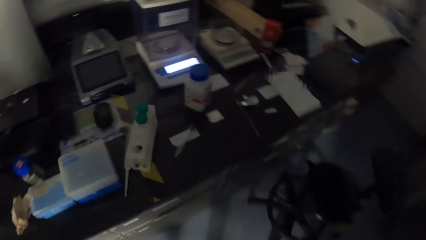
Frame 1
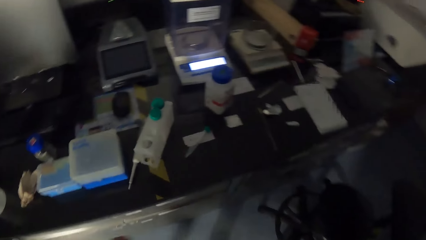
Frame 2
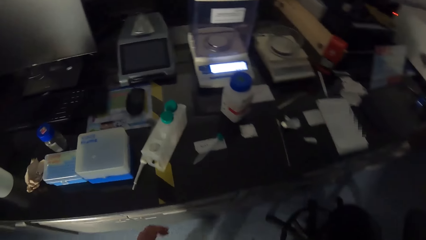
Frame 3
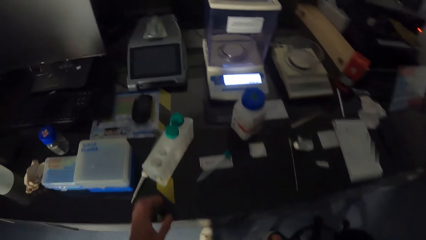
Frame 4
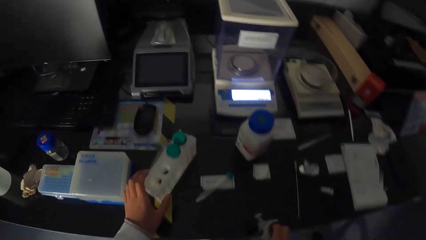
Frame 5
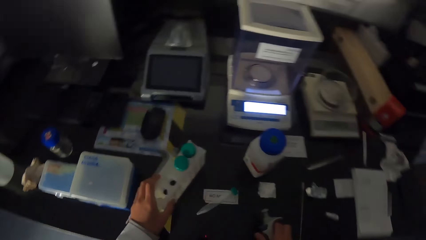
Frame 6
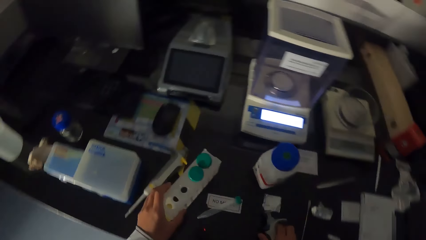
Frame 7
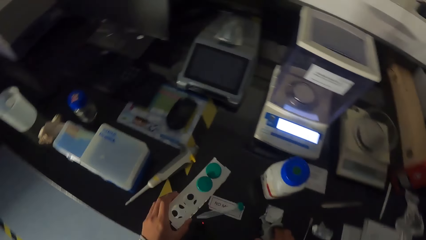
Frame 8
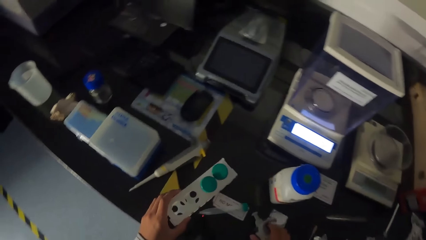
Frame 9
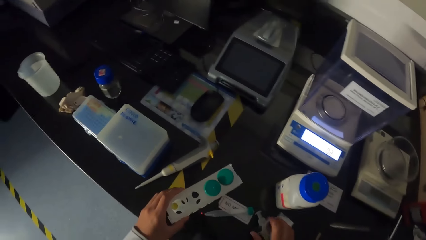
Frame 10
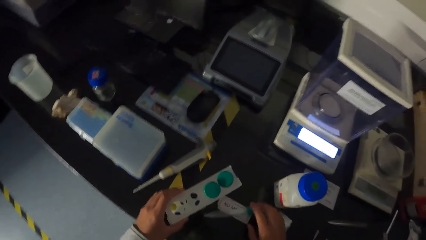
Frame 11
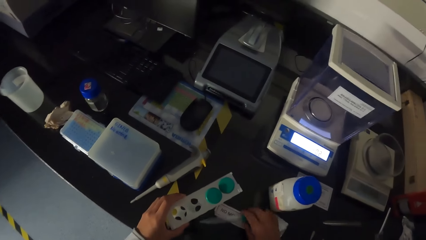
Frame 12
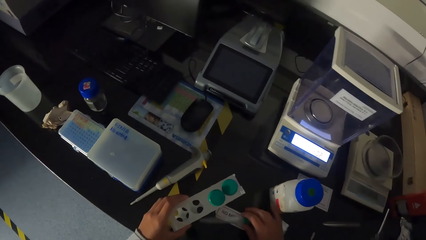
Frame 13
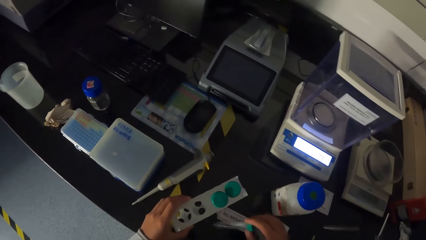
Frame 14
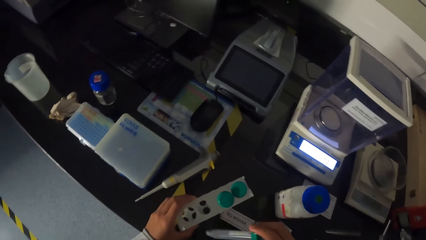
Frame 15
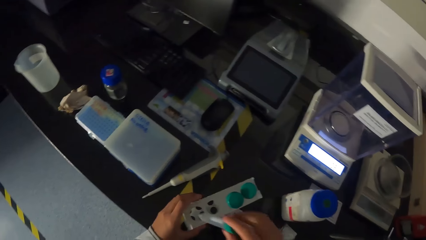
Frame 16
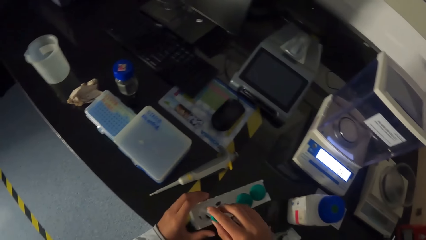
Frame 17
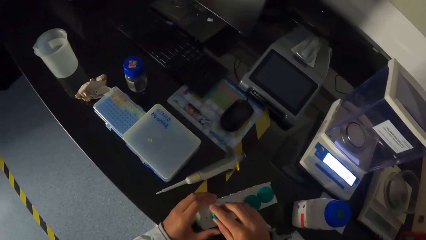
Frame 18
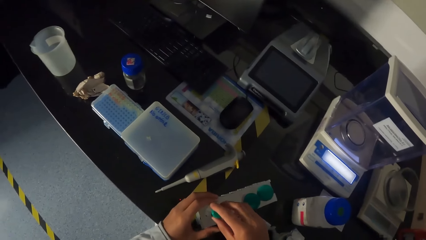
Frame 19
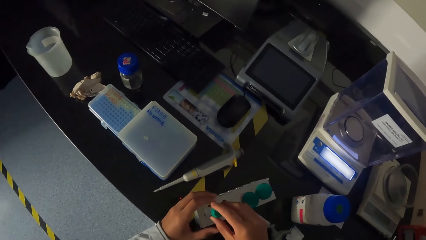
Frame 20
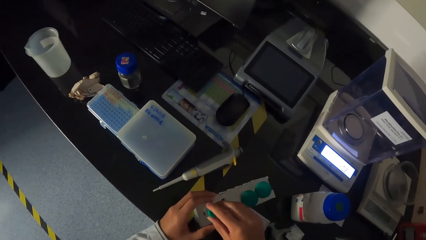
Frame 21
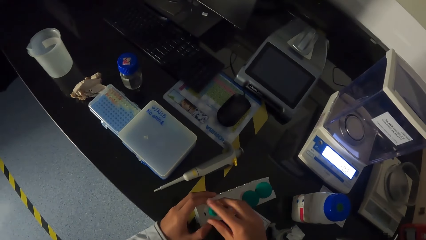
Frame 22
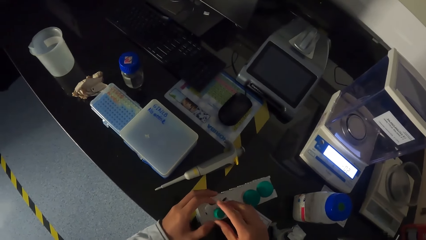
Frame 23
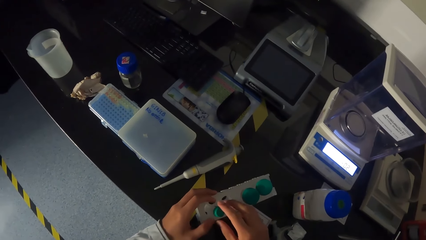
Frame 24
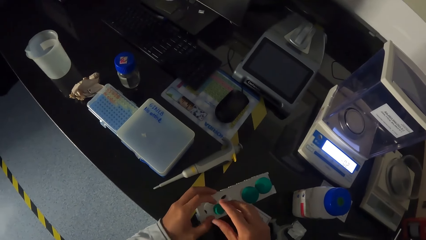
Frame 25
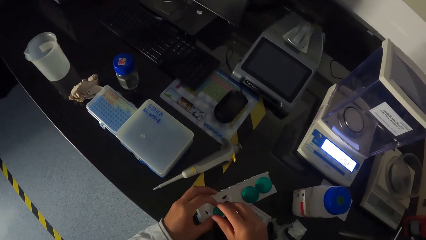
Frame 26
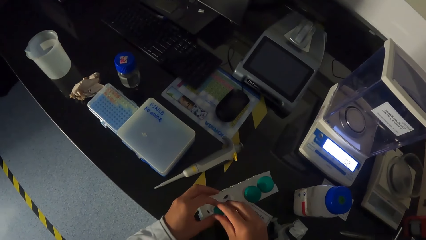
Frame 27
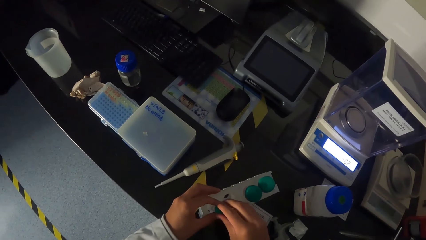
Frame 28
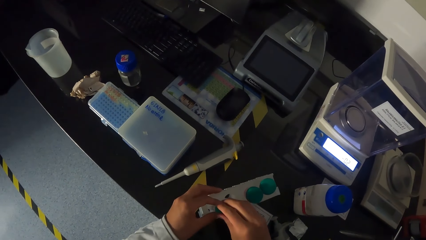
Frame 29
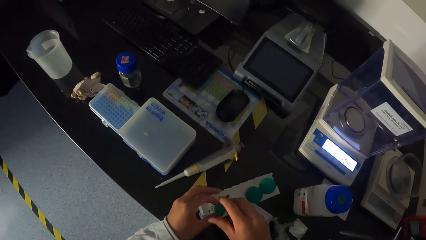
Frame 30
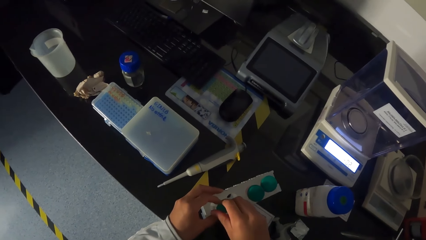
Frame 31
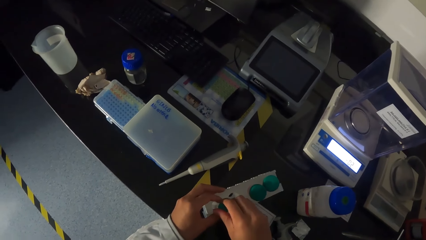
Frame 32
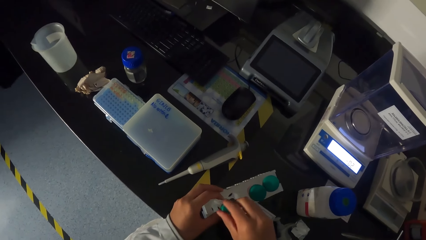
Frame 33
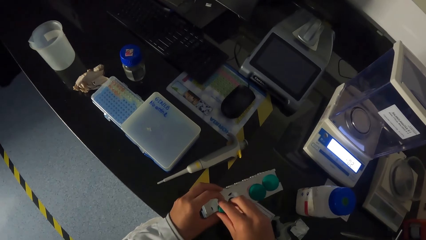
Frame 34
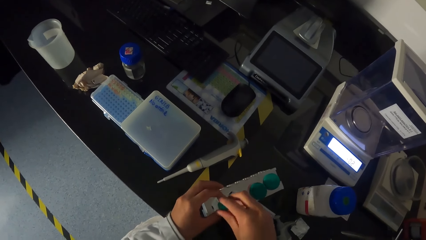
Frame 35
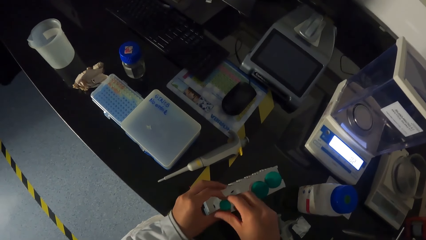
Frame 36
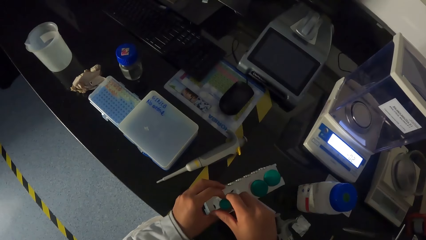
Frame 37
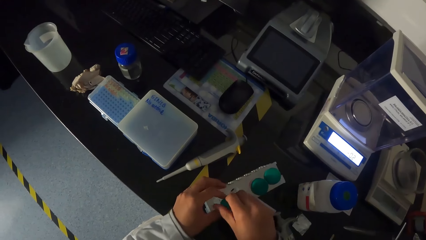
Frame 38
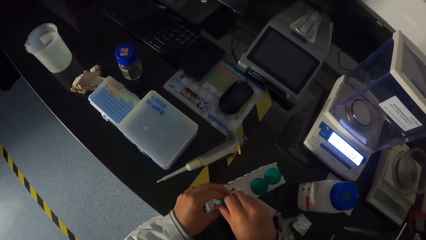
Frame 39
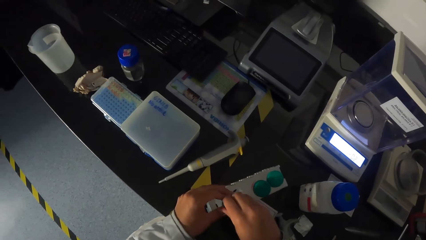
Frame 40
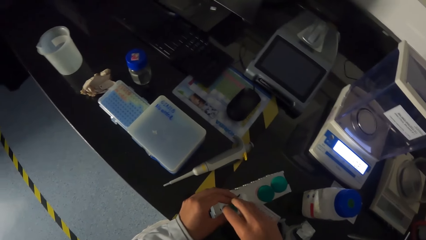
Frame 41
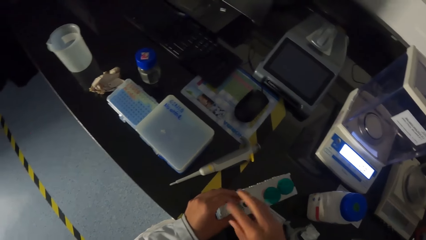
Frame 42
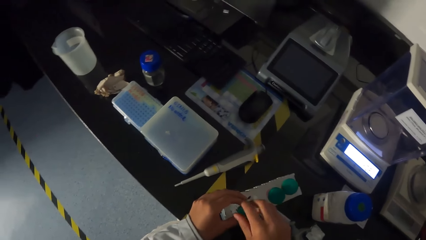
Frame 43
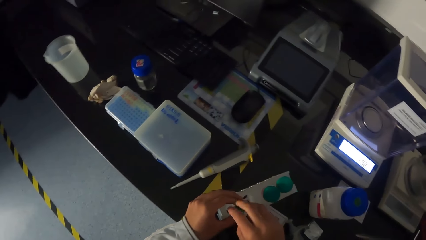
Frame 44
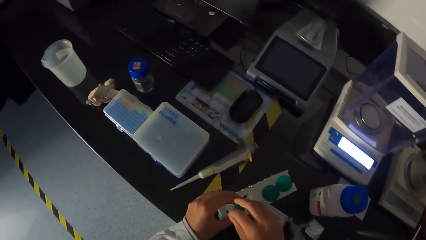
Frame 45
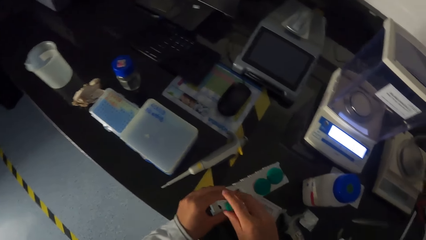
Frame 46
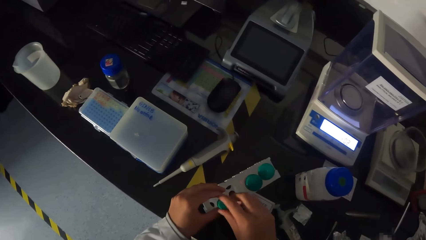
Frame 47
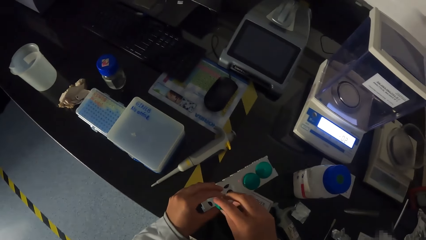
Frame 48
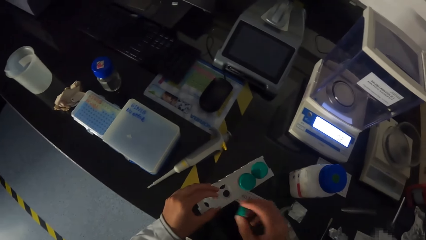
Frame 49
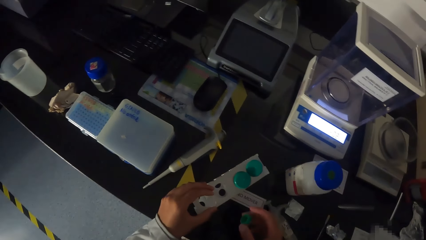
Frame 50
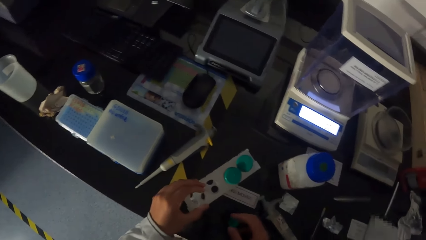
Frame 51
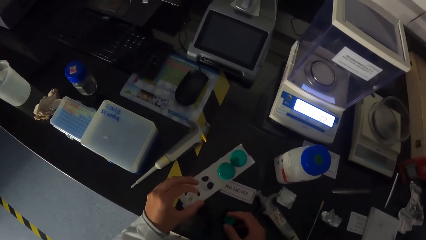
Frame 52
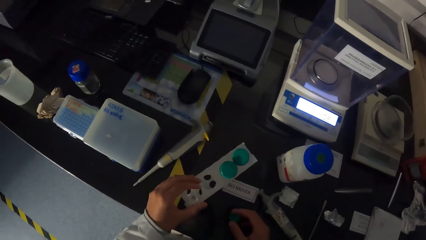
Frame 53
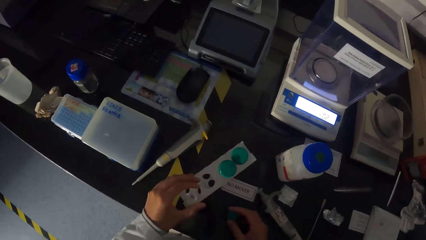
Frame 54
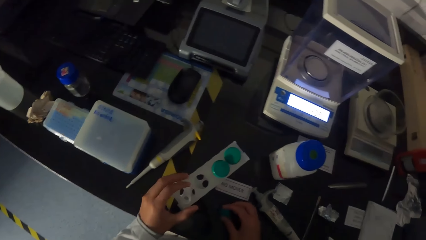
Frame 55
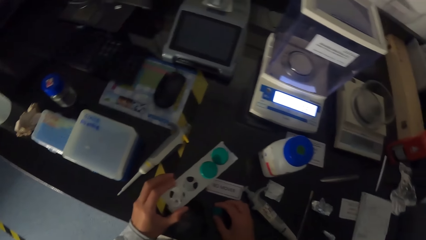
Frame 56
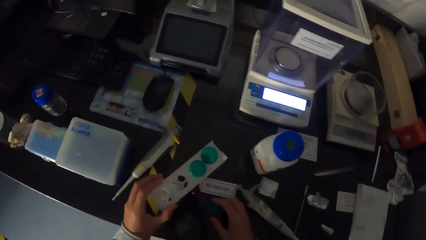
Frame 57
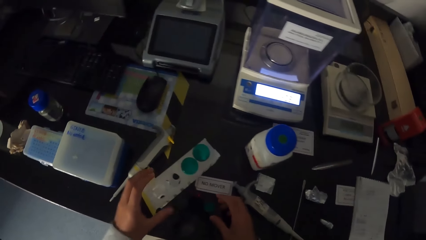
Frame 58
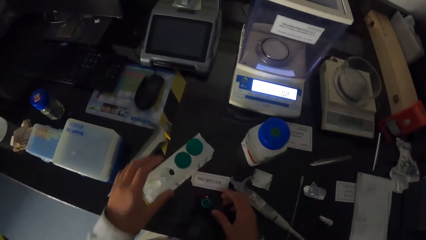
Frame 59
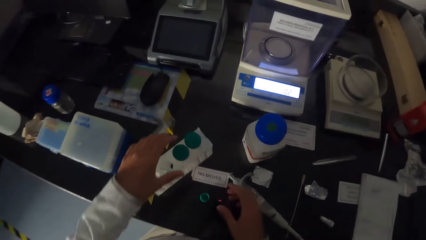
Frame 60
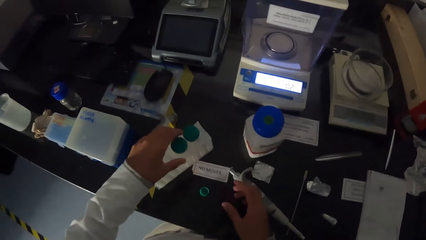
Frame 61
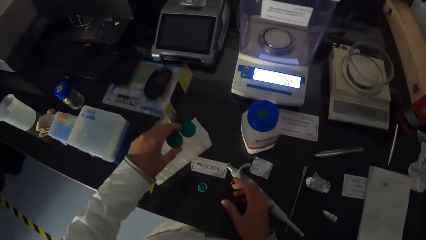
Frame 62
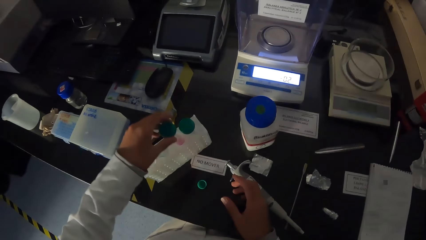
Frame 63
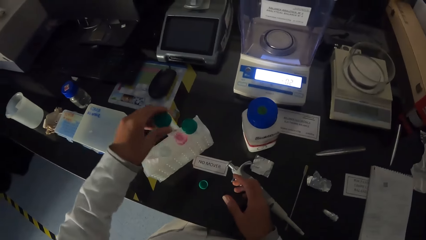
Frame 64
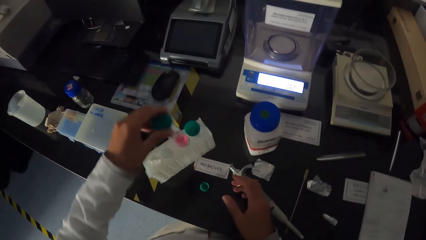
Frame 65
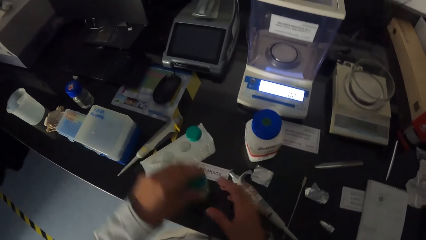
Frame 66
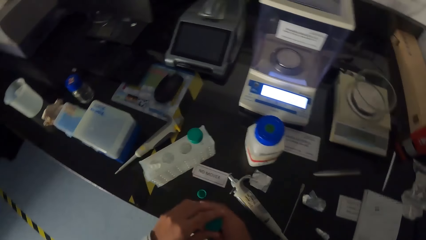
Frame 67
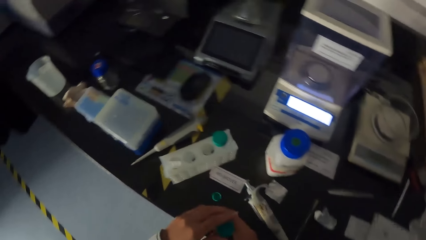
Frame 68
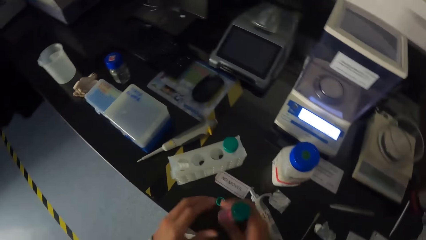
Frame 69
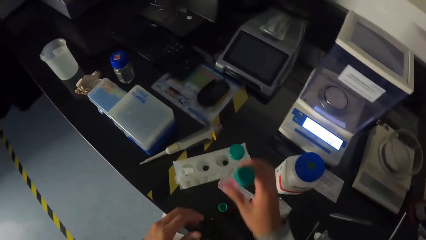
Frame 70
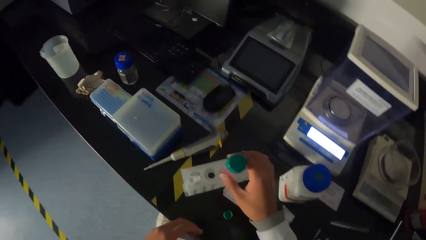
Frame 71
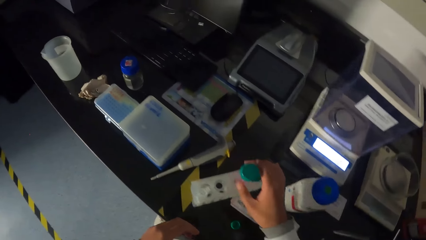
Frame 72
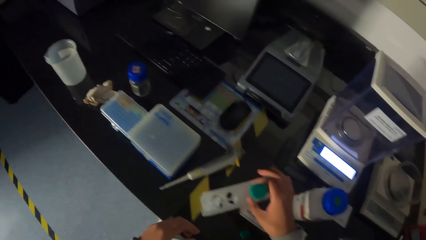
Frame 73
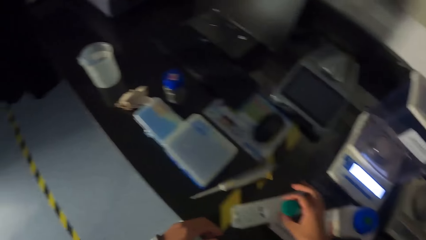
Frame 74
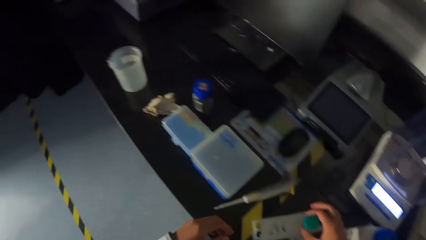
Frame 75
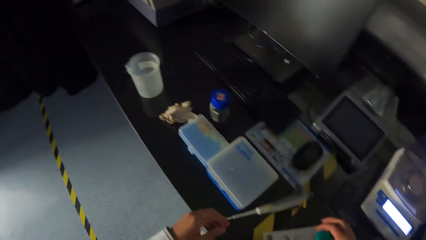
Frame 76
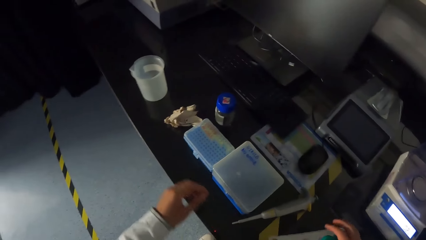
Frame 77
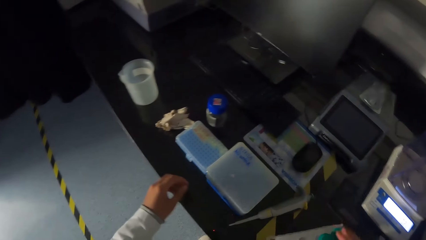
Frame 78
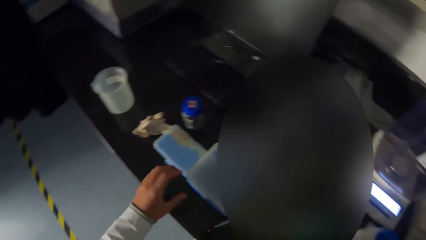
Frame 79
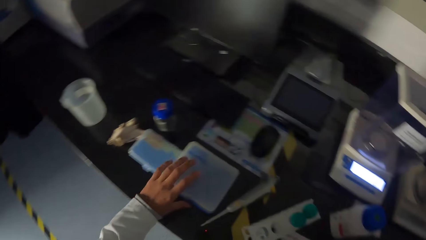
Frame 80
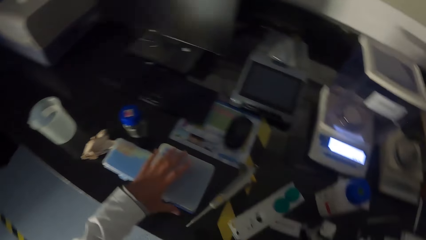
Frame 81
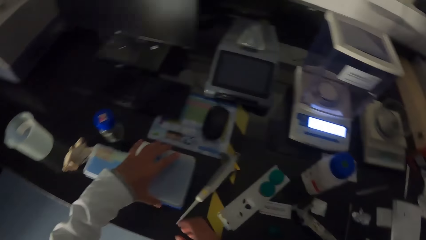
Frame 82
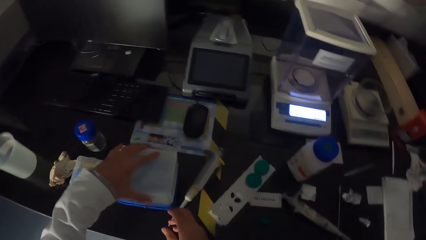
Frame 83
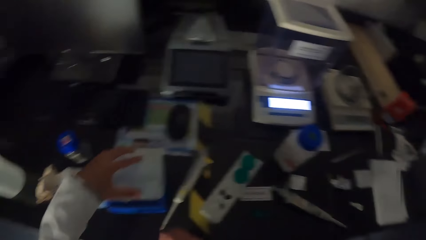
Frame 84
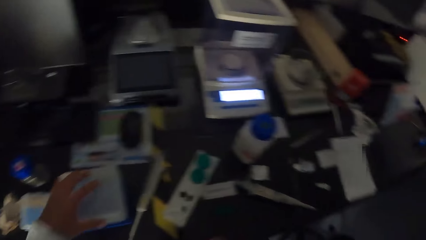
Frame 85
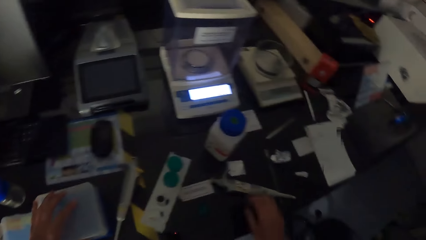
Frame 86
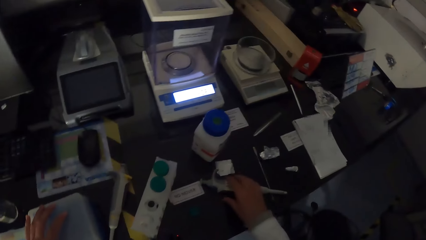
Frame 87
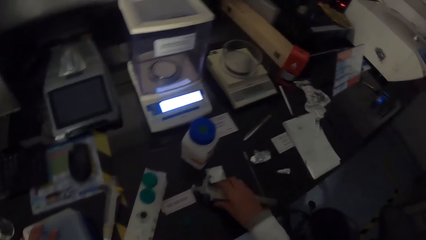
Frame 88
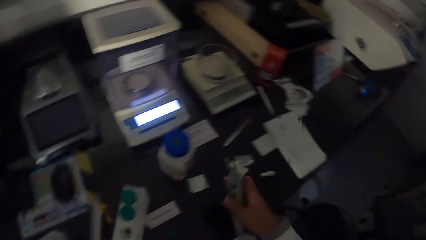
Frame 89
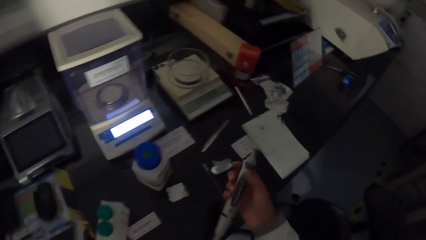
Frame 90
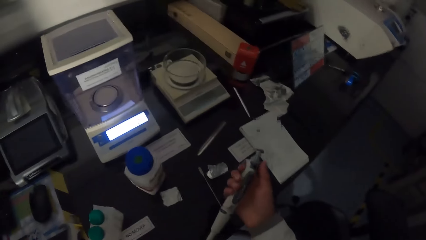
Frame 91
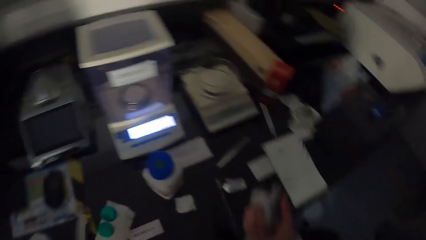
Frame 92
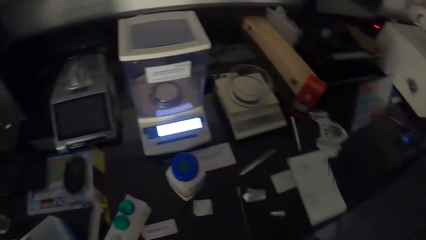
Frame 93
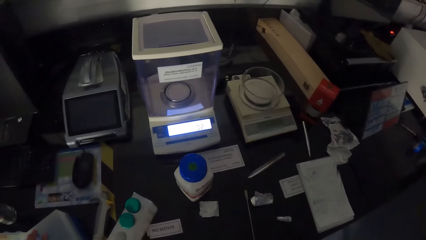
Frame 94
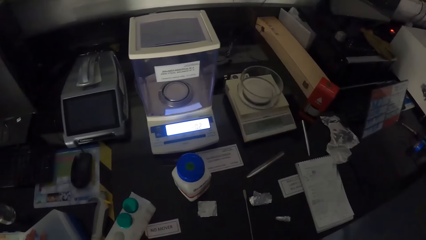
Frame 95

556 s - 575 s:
The camera wearer moves a rack. He adjusts the test tube rack with his left hand. He picks a test tube. He puts the test tube in the rack with his right hand. He opens the test tube with his hands. He takes out another test tube with his right hand from the rack. He holds a container. He puts the test tube in the rack with his right hand. He opens a plastic with his left hand. He picks the syringe from the table with his right hand. He holds a micropipette.
